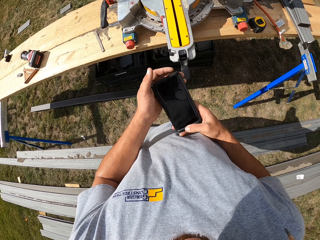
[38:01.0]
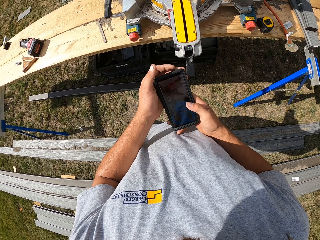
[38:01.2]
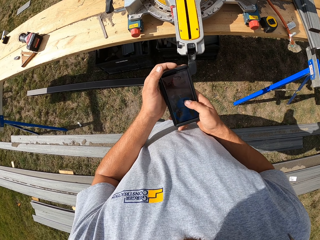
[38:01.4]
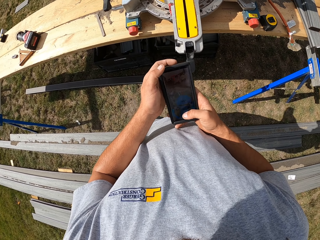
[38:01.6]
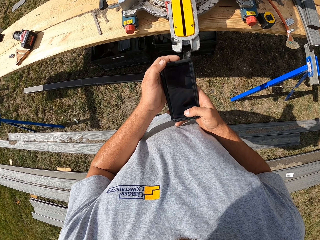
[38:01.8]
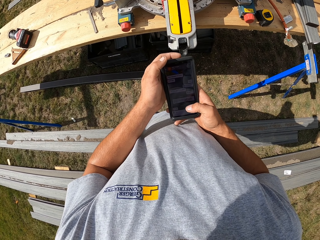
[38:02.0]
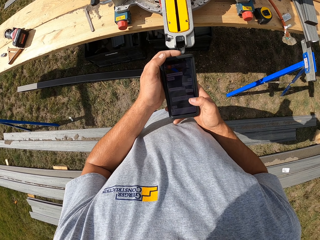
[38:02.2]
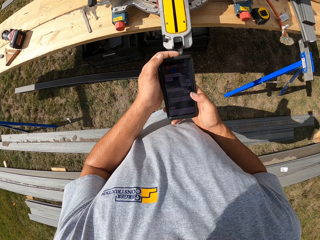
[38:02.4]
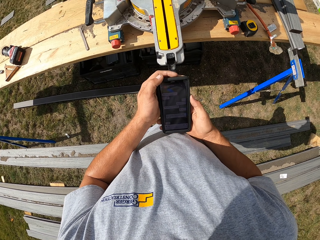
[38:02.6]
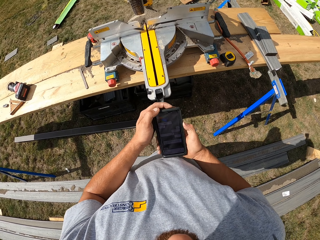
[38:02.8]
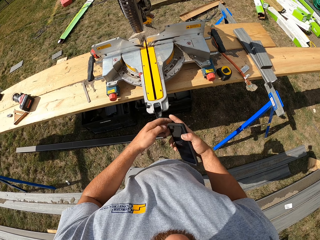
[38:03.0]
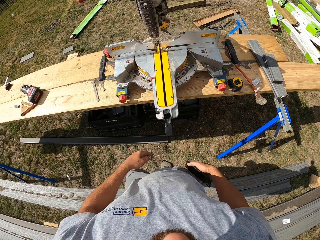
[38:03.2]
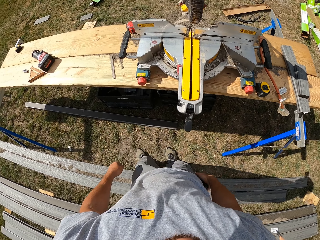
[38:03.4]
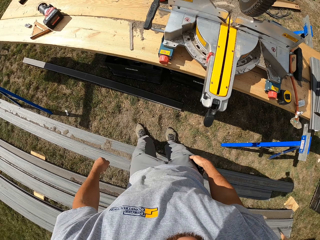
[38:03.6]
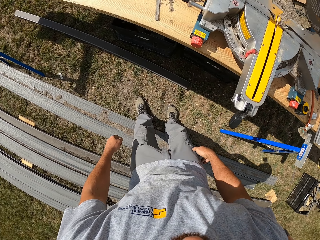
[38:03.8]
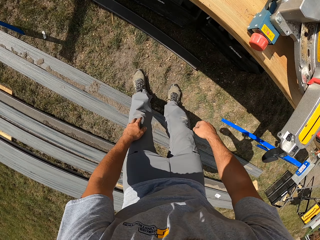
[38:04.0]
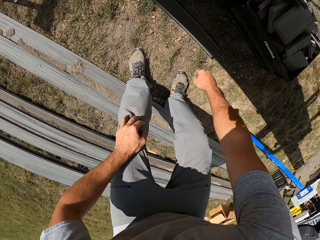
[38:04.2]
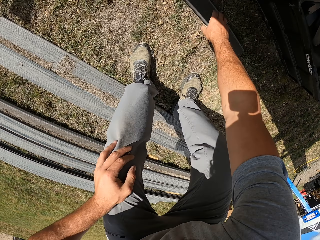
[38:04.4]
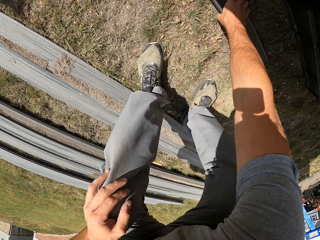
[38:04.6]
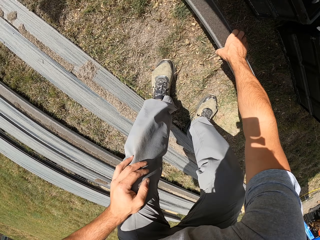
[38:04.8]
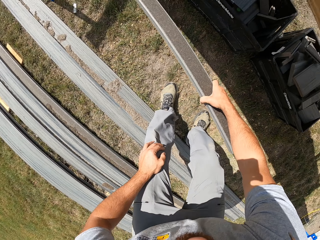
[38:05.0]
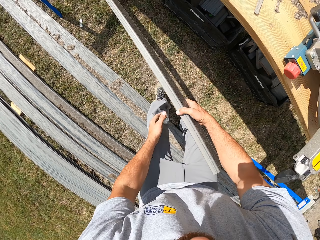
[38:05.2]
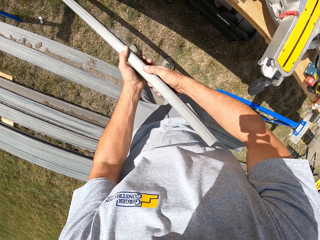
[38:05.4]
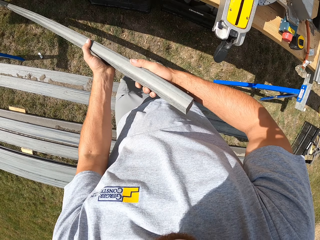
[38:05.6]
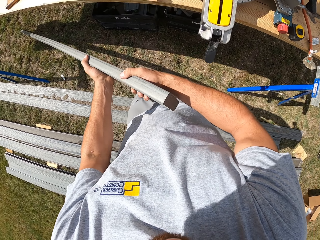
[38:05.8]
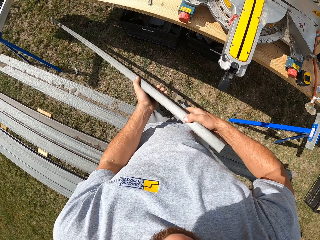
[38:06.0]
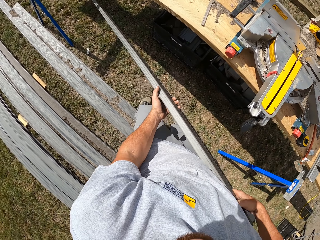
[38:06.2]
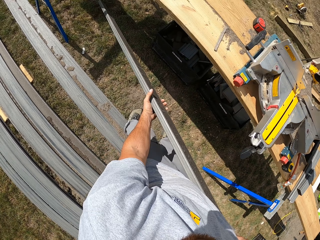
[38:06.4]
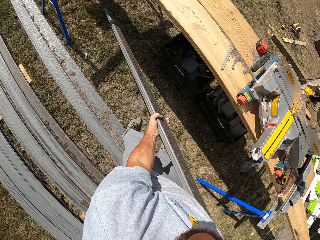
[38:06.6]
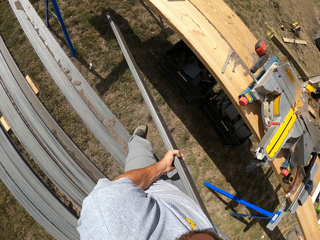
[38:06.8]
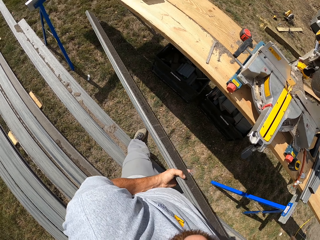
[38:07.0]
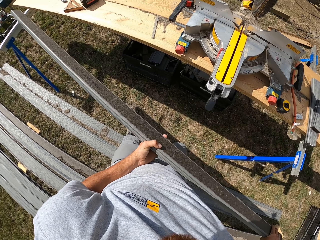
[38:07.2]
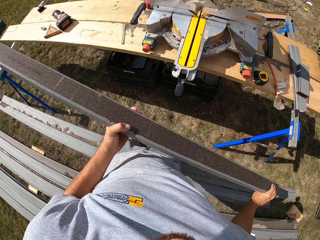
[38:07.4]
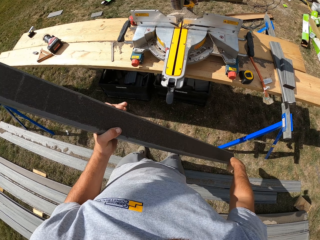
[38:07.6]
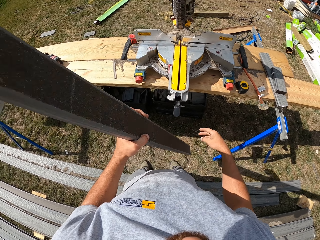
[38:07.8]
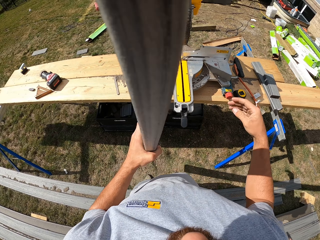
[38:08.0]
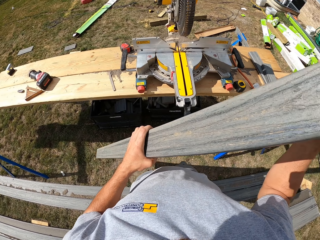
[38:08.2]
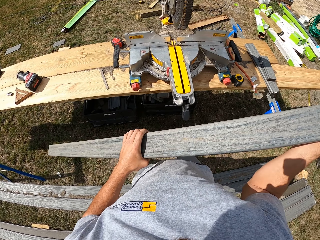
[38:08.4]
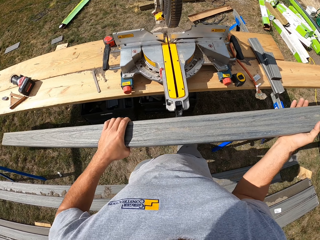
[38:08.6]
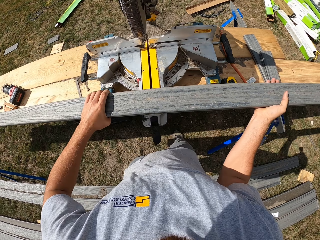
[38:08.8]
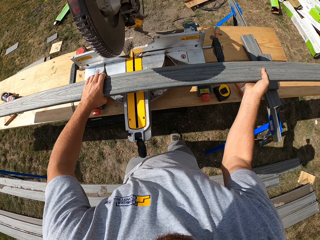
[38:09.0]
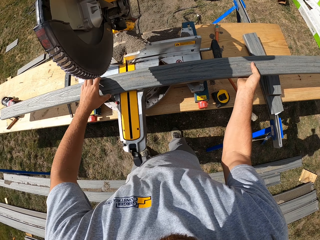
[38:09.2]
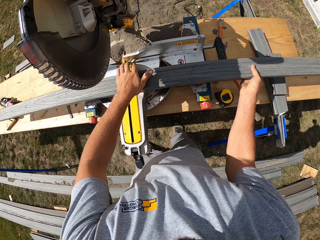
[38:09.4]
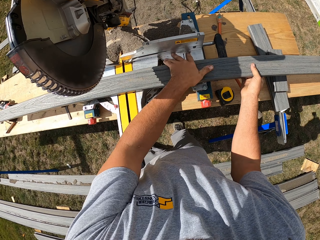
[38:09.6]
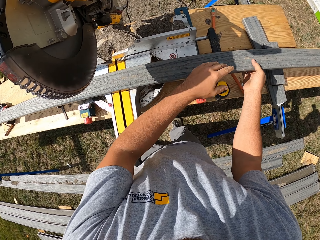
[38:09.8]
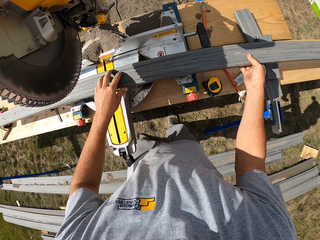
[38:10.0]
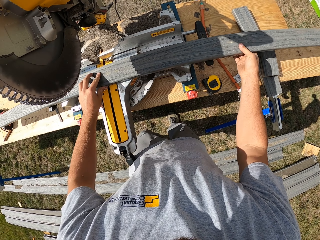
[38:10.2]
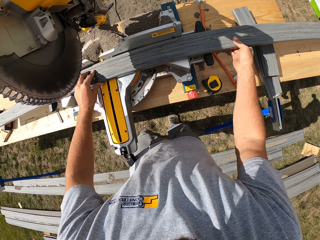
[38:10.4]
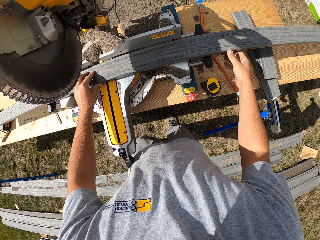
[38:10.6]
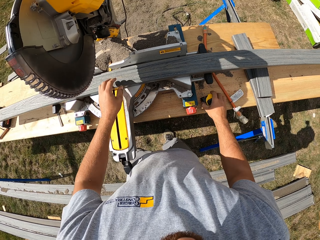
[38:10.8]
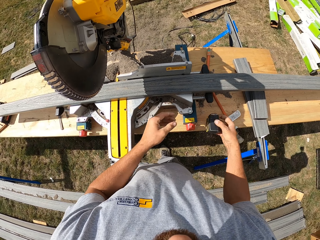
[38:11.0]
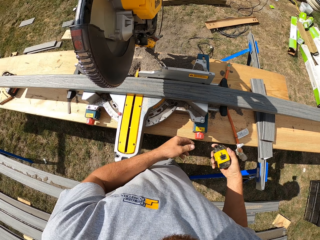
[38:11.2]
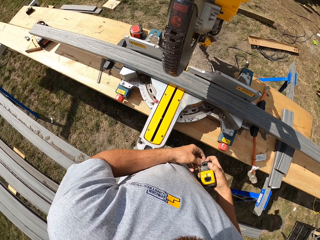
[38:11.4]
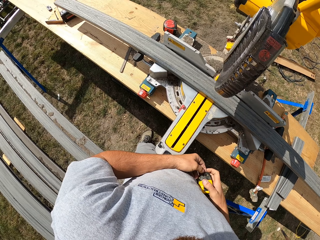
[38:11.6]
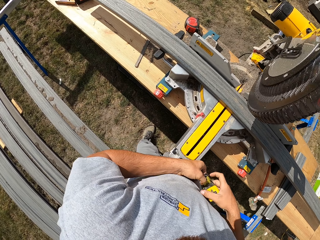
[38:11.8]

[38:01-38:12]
The camera wearer puts his phone out. He scrolls the phone. He holds the phone with both hands. He squats down. He puts the phone in the pocket. He picks up the rail. He turns the rail. He places the rail on the cutter machine.

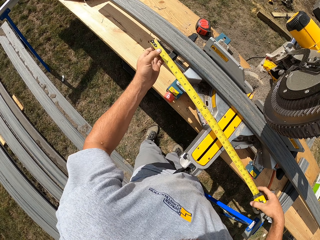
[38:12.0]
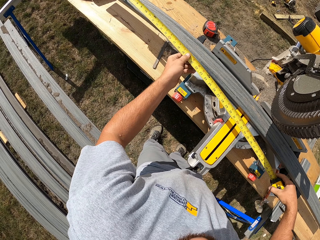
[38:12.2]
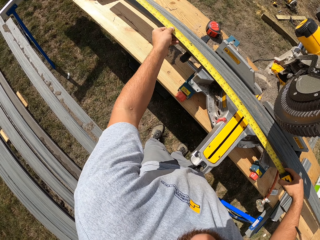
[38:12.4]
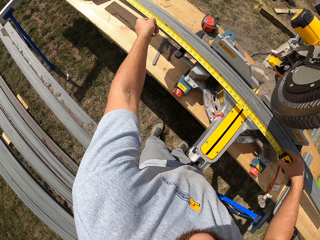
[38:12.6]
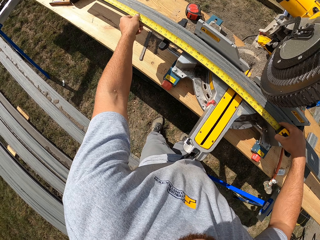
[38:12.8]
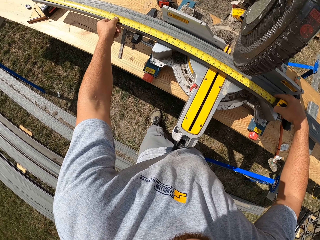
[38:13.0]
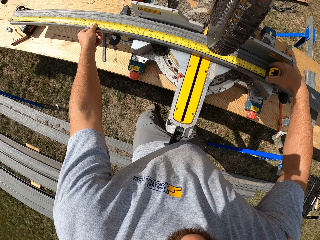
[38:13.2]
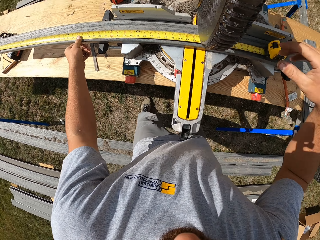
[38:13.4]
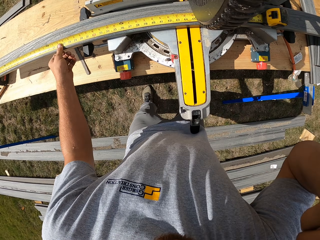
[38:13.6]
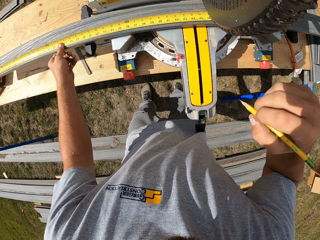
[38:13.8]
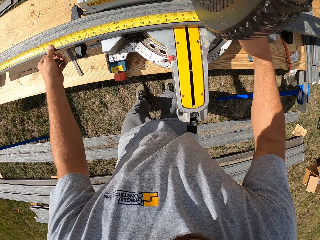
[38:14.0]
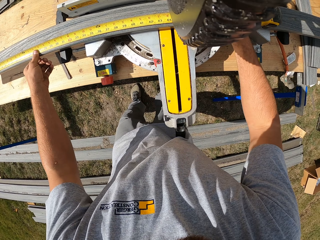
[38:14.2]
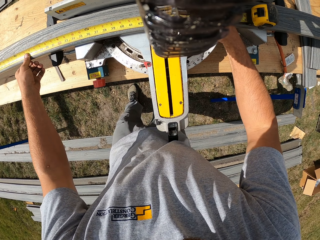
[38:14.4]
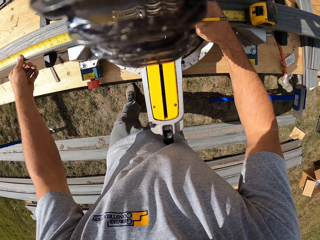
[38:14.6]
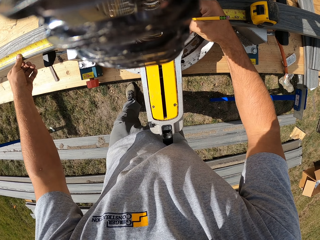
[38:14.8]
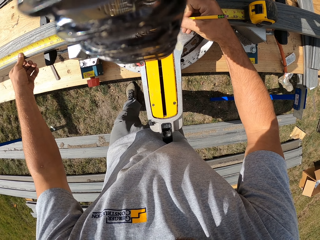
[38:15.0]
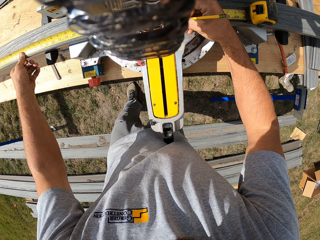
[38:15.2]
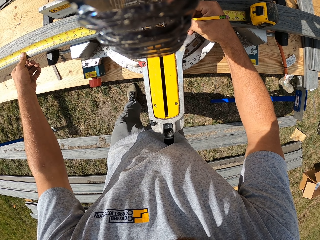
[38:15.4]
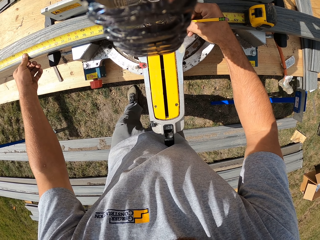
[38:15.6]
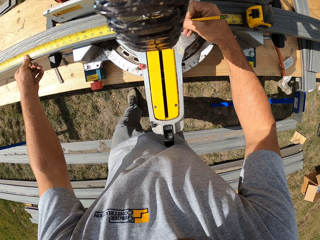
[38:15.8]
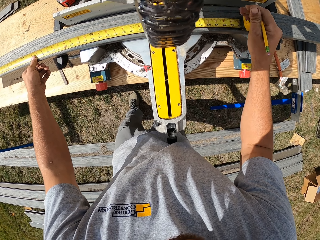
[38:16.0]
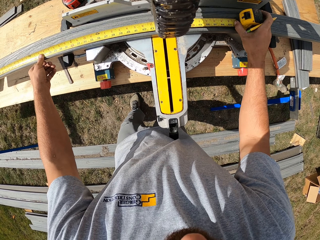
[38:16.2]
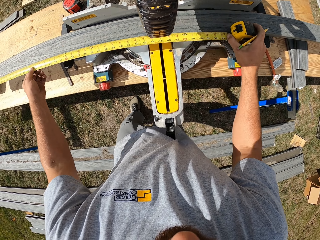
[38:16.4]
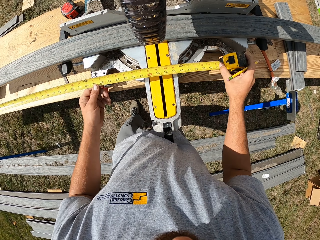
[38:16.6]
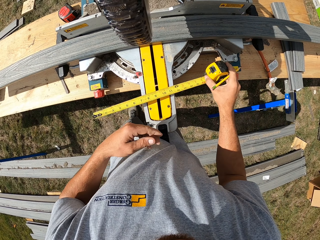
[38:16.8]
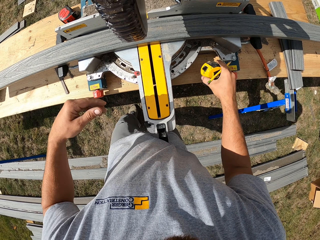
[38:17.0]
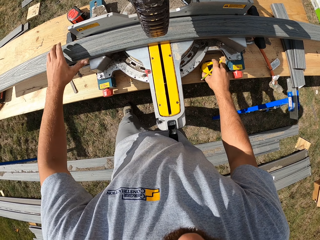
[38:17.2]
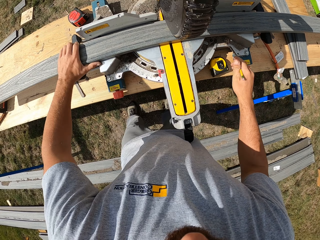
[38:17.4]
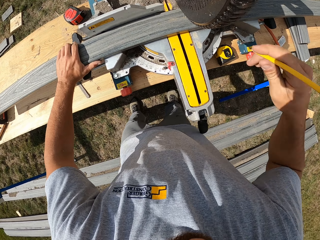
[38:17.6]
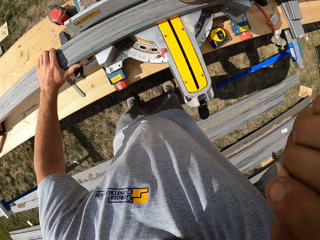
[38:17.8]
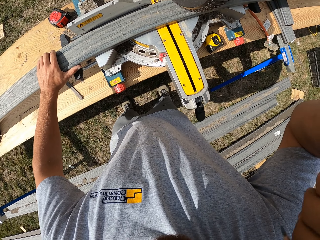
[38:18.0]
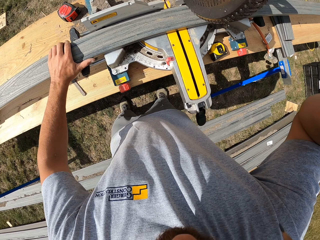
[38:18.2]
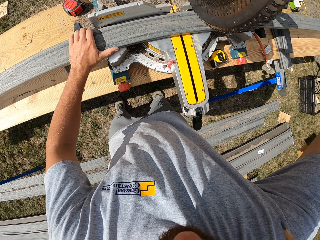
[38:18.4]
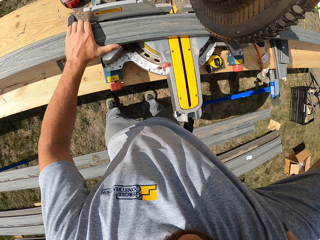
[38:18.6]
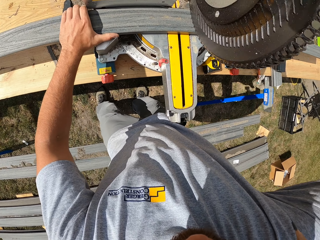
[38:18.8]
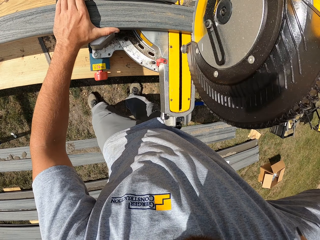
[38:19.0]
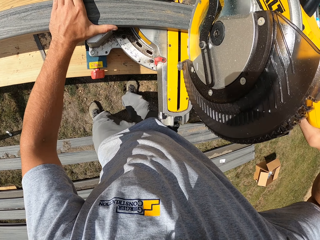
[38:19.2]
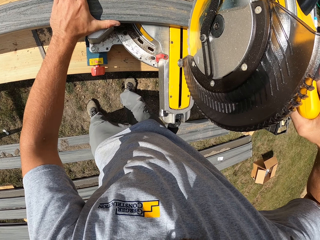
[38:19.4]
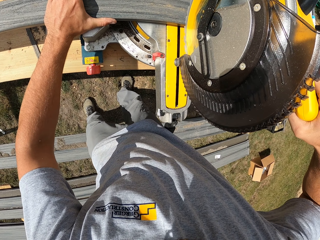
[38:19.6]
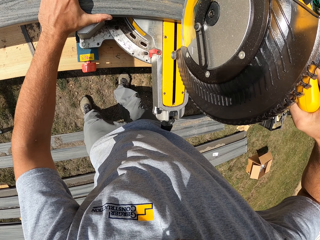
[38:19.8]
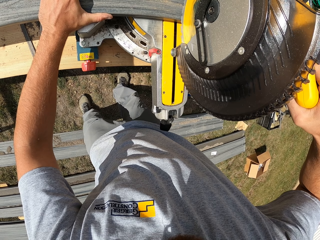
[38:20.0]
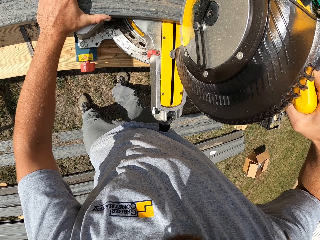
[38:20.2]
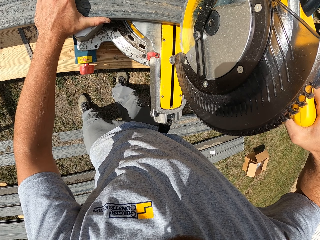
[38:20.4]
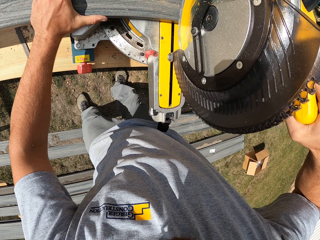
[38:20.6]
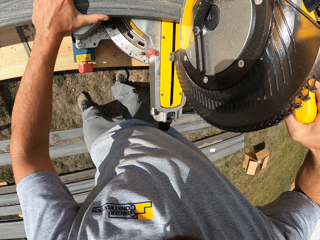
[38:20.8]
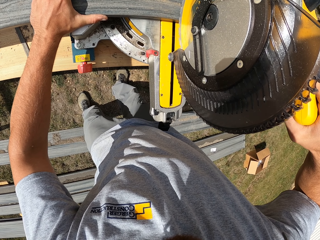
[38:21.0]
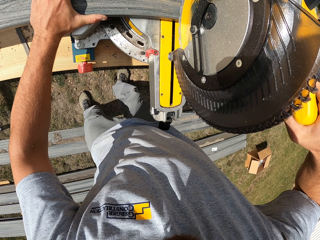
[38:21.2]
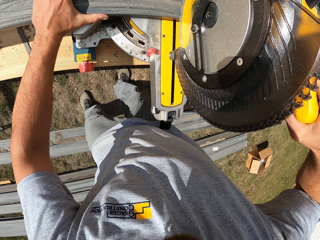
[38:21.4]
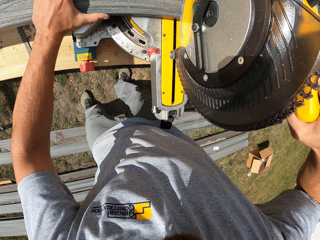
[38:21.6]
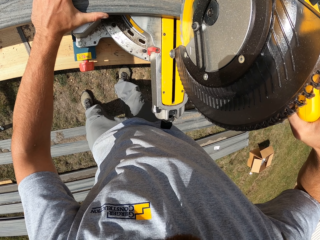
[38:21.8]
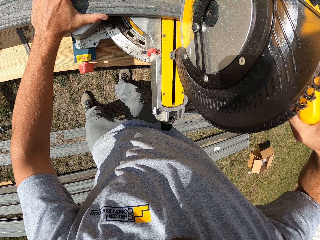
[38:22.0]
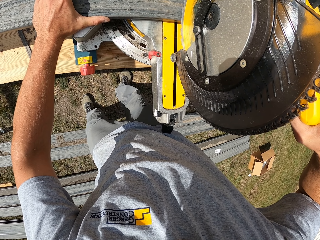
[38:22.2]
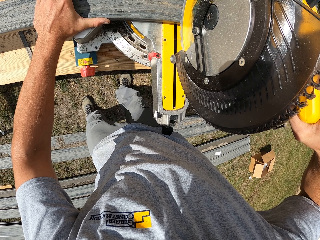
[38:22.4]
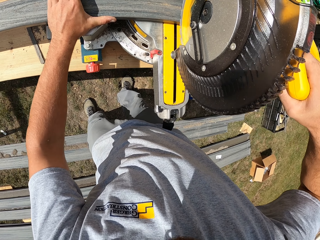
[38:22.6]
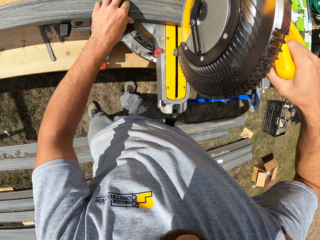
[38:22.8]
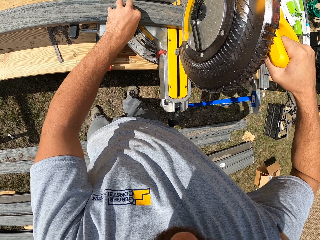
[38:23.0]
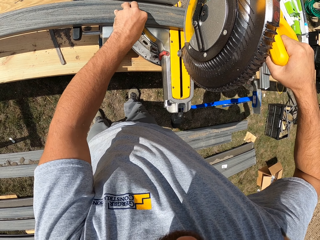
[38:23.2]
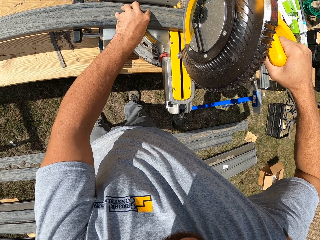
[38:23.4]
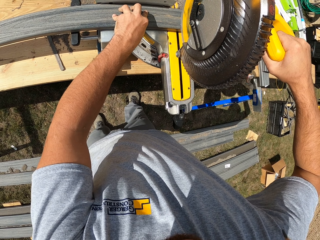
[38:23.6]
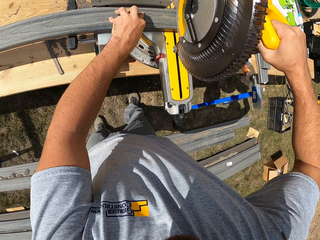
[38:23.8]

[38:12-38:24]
The camera wearer picks up the tape. They measure the rail. They mark the rail with a pen. They pick the pen up. They hold the rail. They cut the rail.
